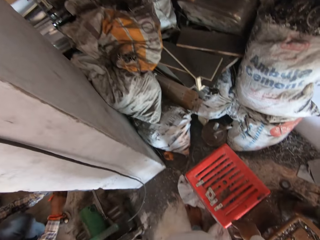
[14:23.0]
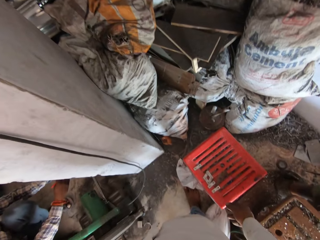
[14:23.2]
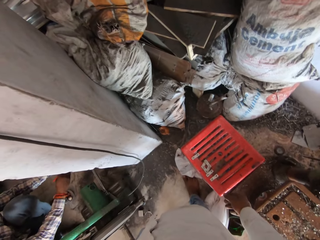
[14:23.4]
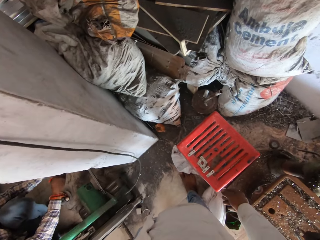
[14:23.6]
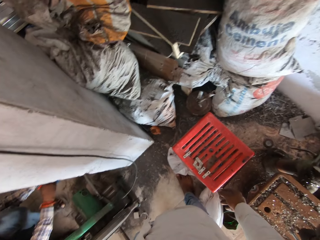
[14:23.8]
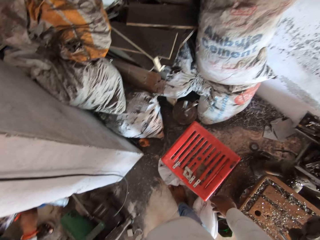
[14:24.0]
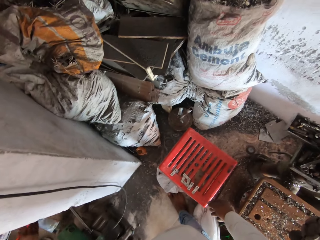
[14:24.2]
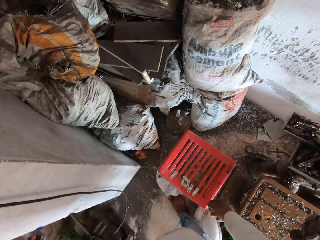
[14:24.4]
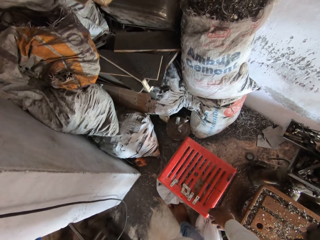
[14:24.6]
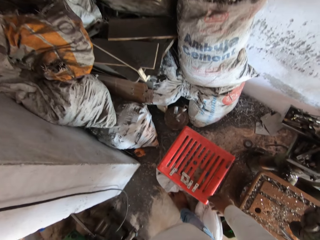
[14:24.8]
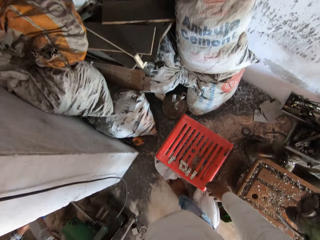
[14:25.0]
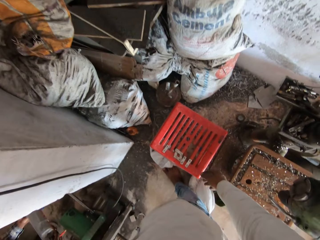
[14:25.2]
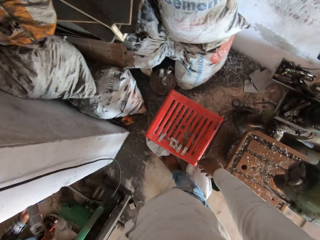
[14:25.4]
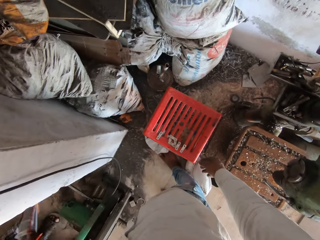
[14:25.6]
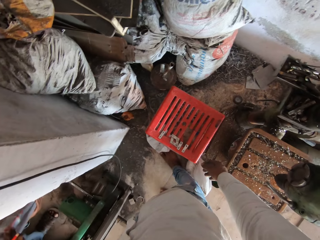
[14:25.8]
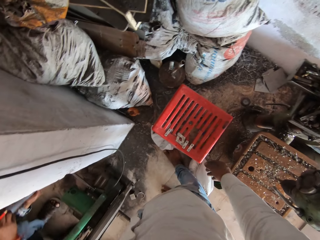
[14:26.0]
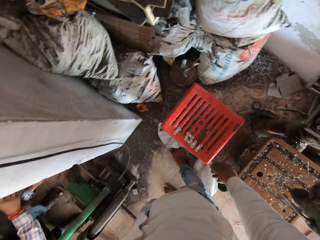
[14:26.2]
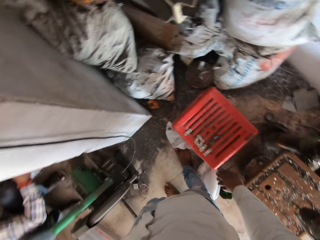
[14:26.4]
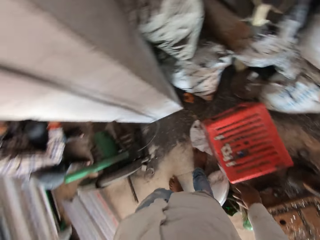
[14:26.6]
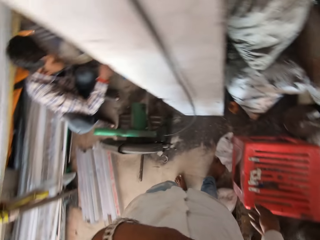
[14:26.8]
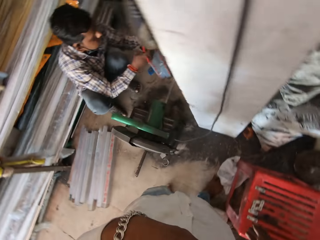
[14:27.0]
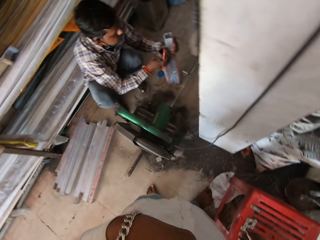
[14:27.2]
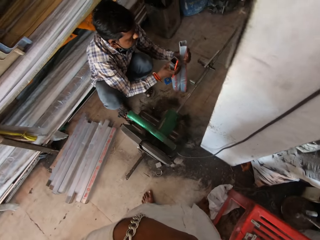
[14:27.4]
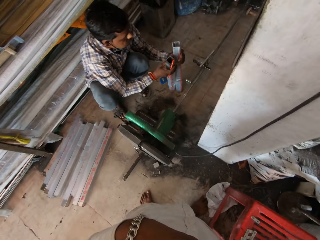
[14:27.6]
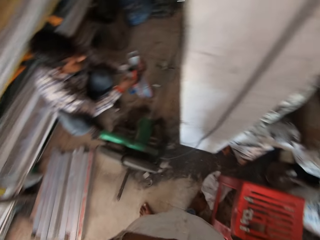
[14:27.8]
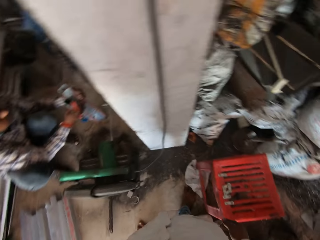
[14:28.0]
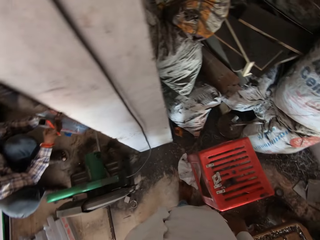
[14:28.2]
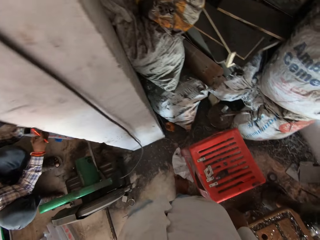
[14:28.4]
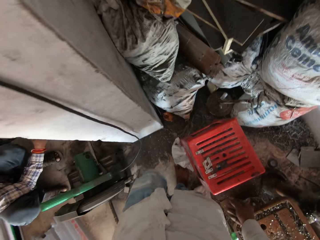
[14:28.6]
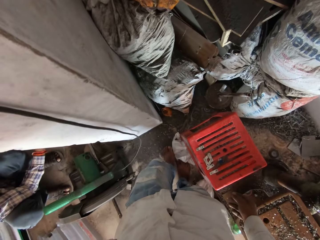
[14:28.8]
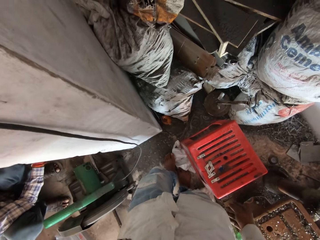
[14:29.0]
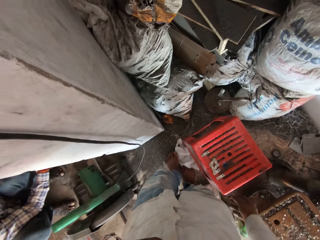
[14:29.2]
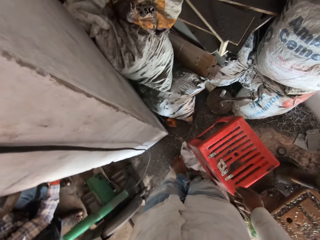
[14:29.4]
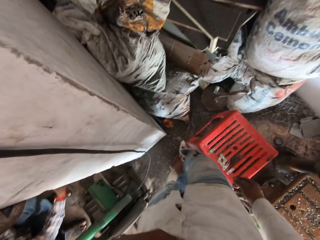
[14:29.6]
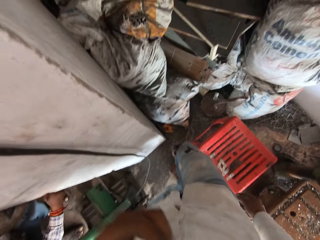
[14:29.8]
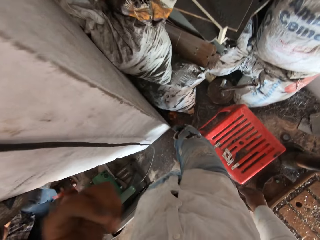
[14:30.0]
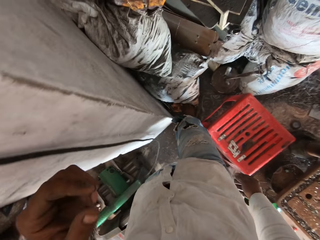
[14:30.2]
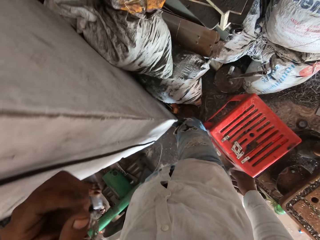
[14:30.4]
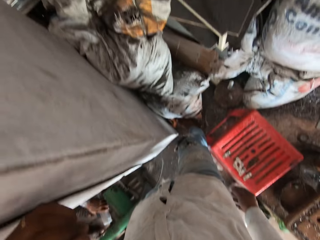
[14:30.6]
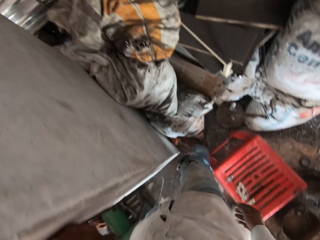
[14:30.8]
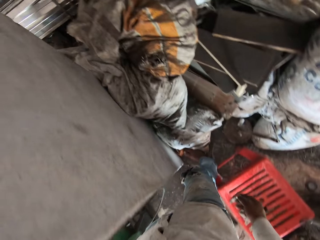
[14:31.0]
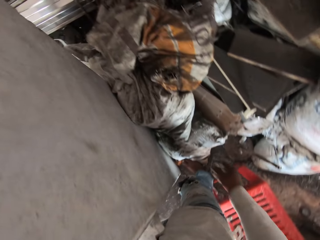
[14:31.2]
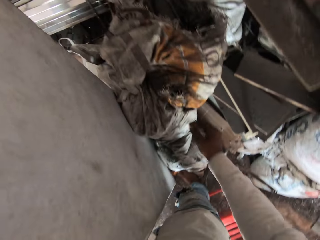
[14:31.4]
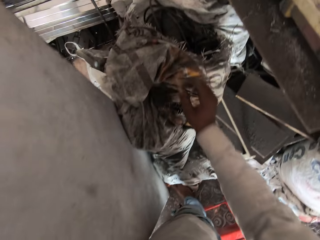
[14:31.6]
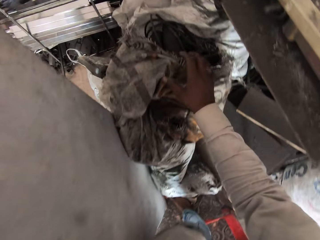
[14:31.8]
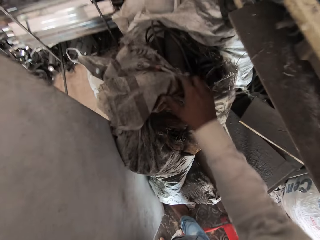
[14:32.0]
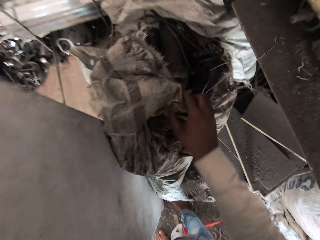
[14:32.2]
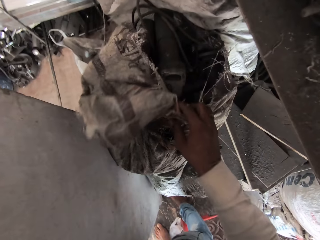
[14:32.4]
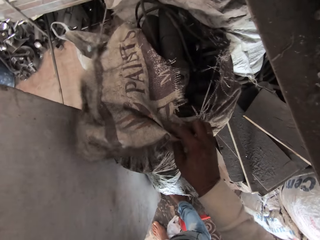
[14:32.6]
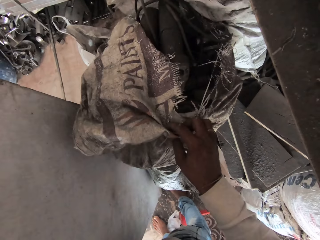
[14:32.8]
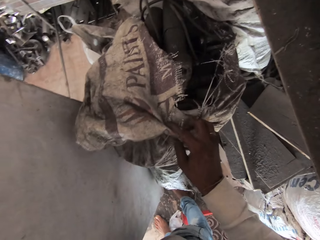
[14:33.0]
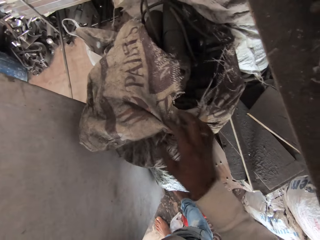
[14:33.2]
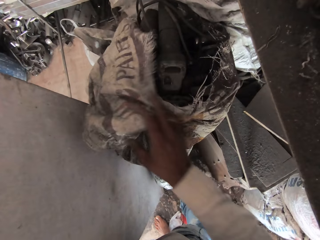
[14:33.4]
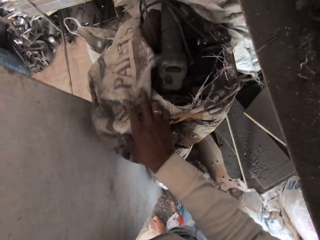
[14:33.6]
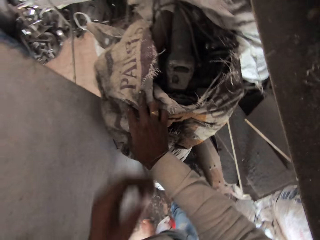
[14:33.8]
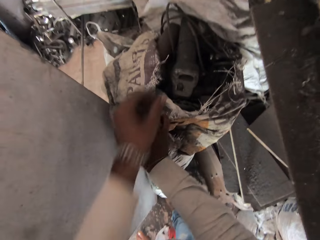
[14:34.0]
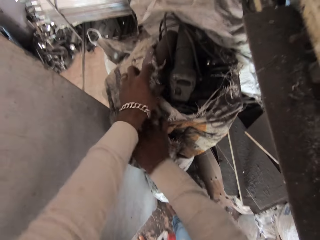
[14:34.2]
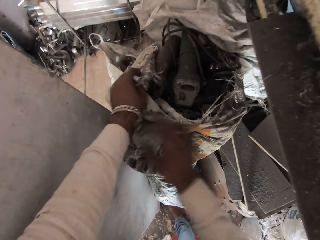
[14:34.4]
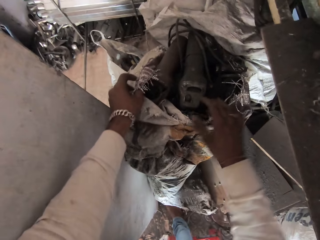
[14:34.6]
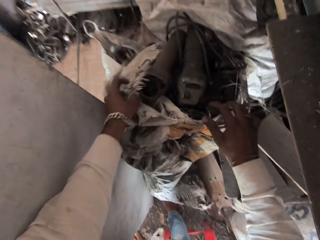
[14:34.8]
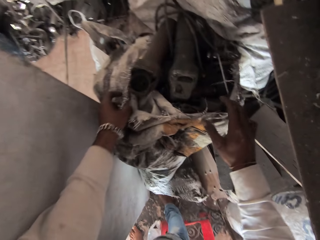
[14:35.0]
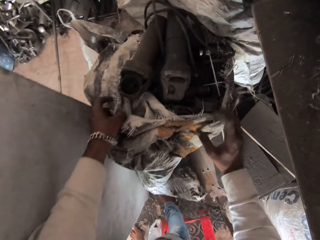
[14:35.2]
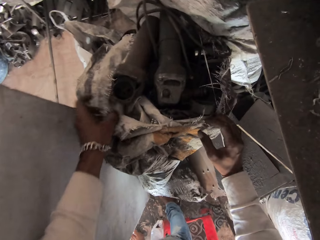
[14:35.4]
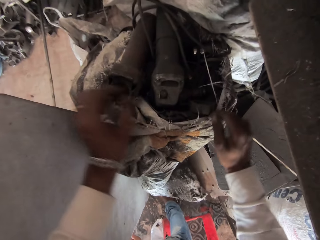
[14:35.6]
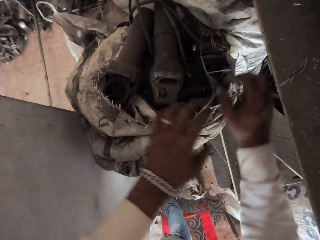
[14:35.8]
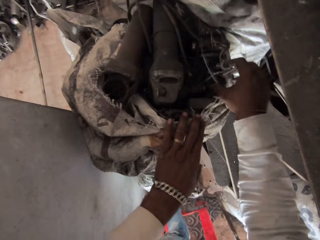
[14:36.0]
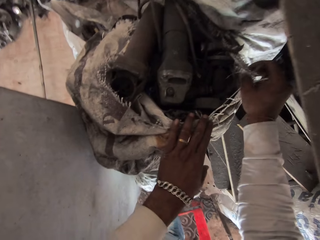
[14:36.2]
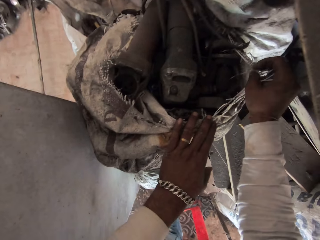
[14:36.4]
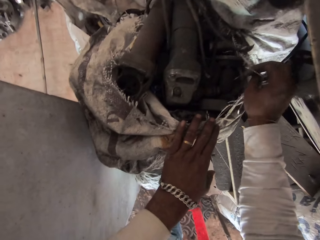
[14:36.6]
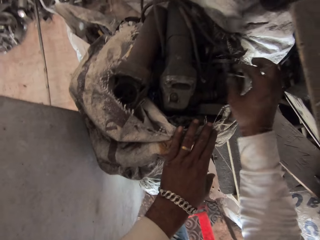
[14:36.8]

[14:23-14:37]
The camera wearer stands for a while, looks around, and looks at a man. He makes a step forward to a corner. He touches a sack with his right hand and looks in the sack. He opens the sack with both hands.

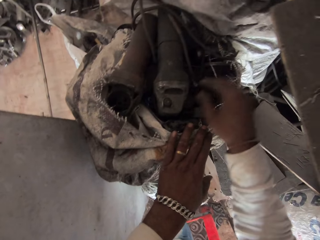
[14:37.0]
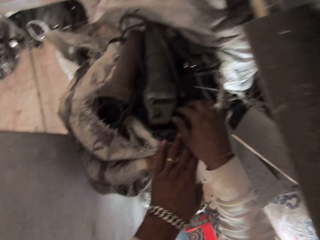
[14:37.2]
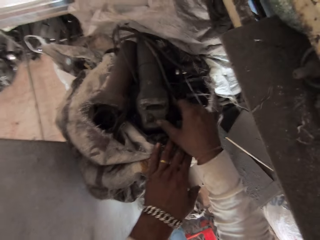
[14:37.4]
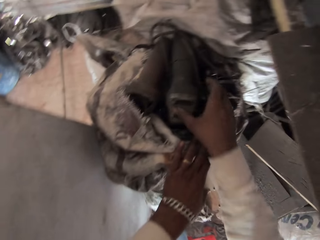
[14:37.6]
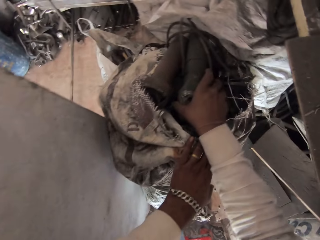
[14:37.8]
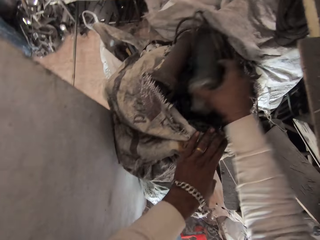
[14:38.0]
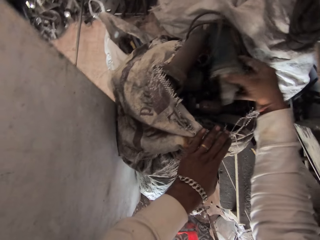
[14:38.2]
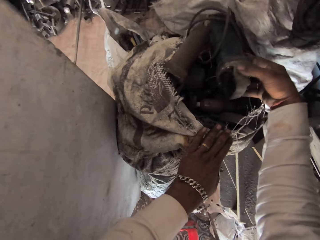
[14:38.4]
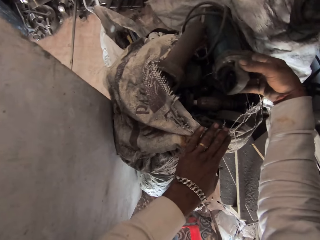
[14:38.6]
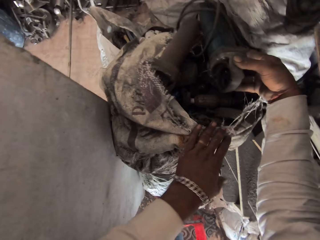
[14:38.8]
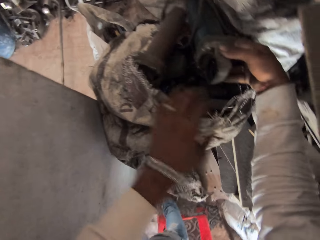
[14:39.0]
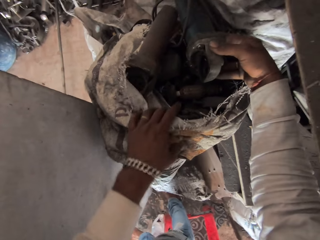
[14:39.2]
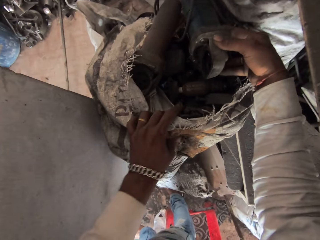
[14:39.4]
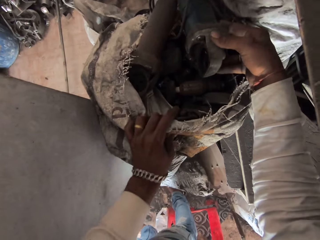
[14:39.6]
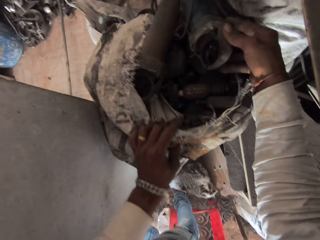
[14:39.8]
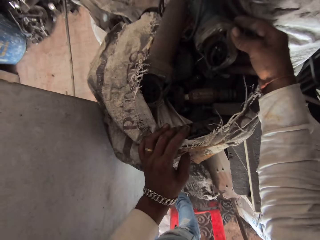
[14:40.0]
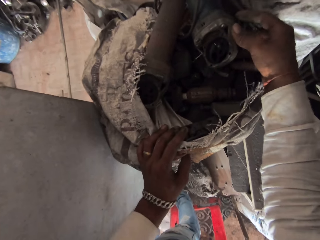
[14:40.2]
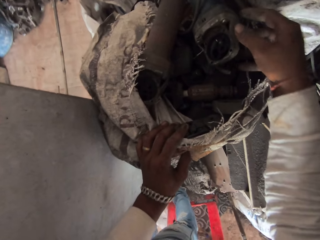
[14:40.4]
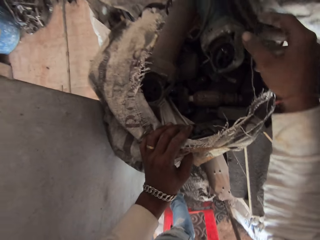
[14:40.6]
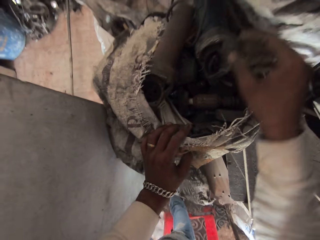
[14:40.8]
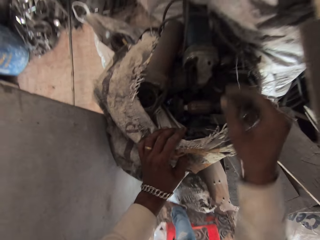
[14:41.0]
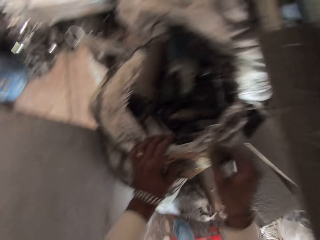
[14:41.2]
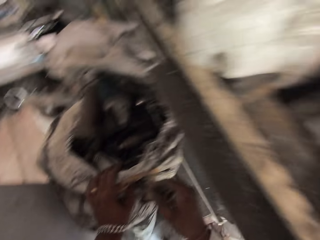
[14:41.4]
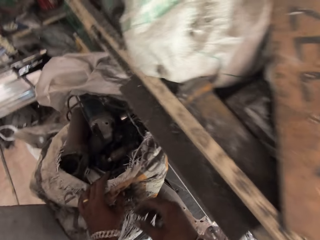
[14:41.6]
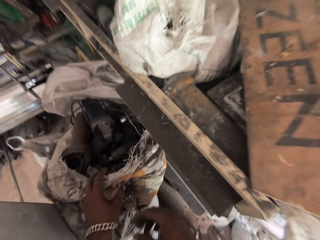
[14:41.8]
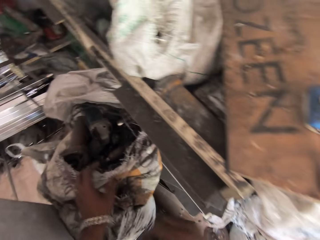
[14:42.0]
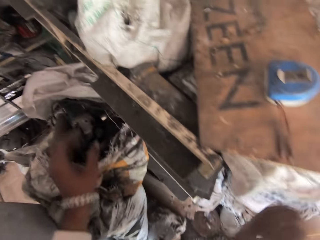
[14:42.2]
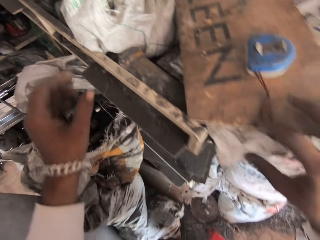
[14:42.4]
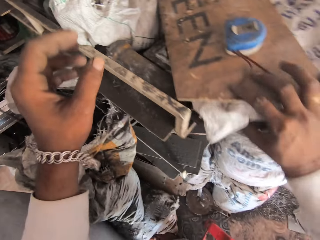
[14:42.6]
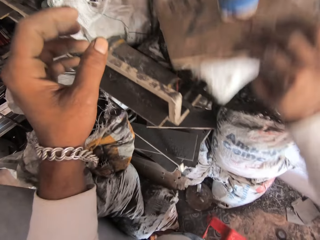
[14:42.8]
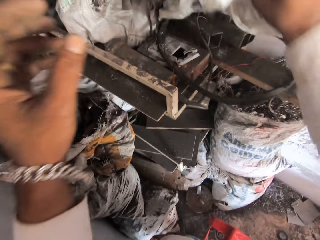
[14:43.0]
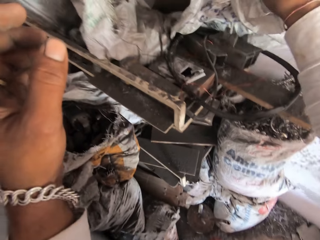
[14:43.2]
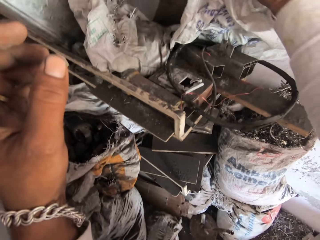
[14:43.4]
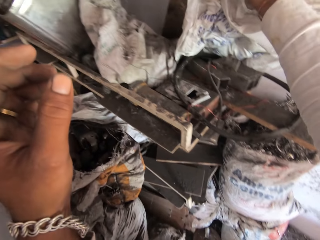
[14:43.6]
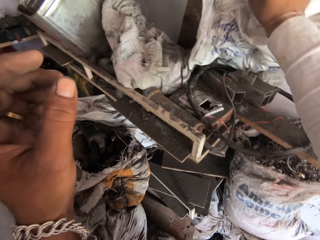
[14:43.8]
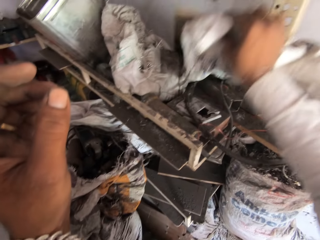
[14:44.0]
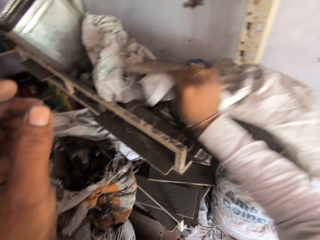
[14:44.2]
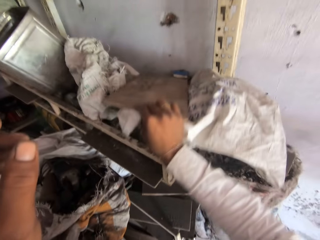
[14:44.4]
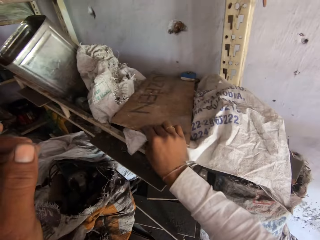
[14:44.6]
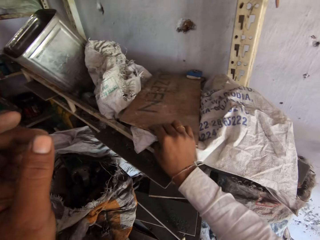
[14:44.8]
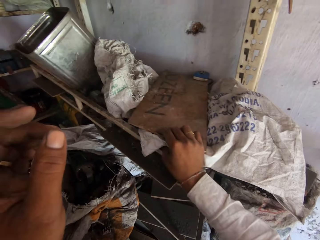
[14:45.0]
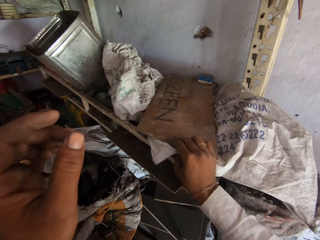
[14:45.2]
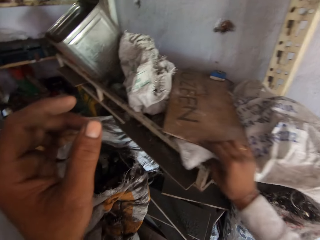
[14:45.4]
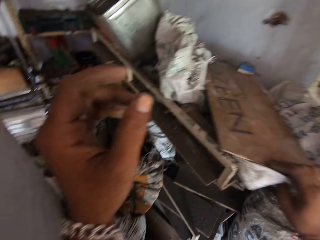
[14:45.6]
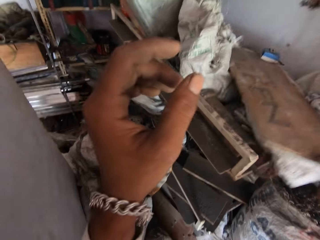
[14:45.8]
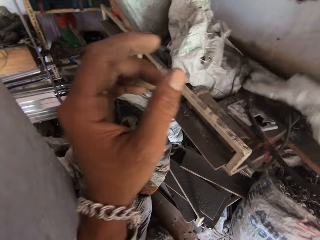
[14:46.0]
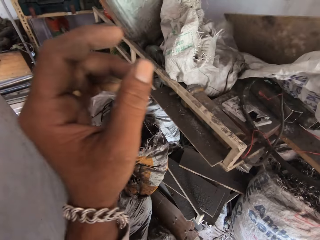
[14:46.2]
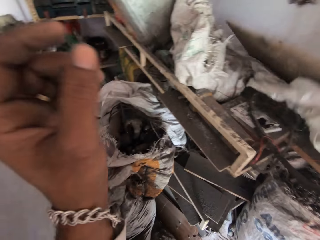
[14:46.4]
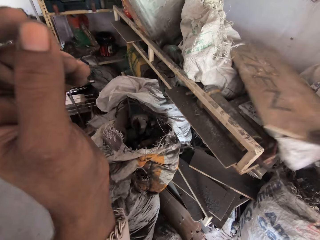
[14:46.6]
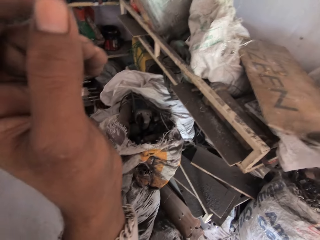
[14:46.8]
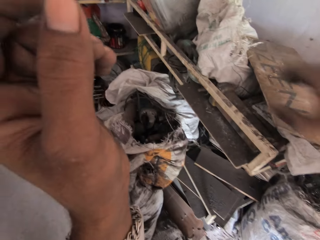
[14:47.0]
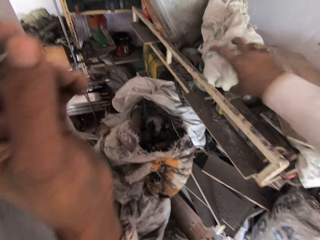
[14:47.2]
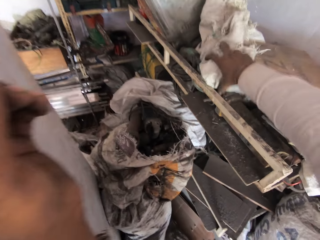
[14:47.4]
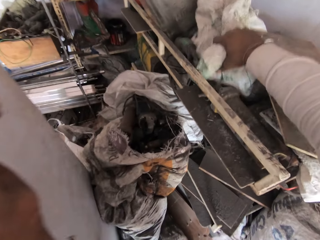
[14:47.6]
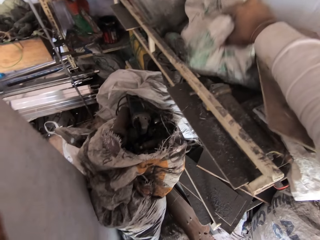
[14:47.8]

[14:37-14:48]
The camera wearer picks up an angle grinder with his right hand. He looks at equipment. He lifts a wood plank with his right hand. He searches in the shelves. He turns the board. He drops the wood plank with his right hand. He lifts the wood plank with his right hand. He drops the wood plank with his right hand.
